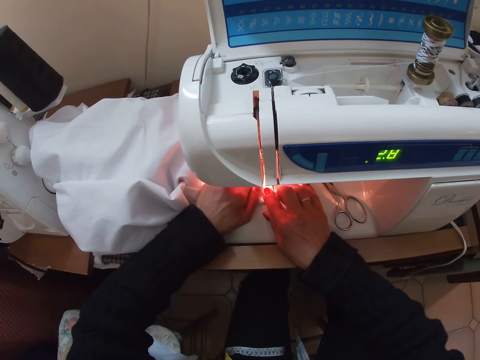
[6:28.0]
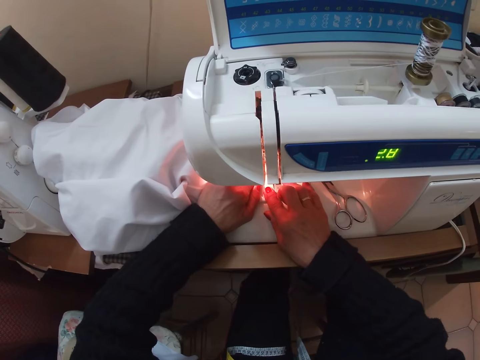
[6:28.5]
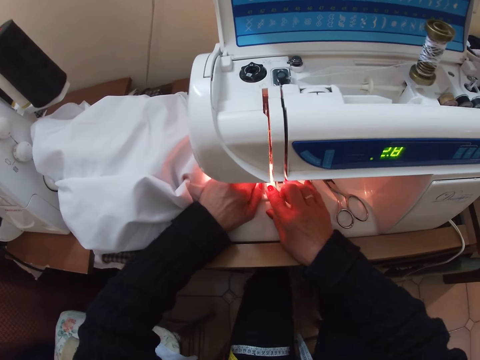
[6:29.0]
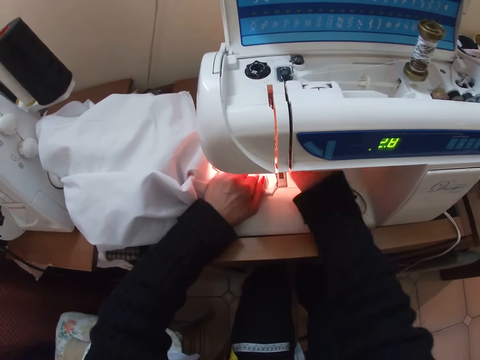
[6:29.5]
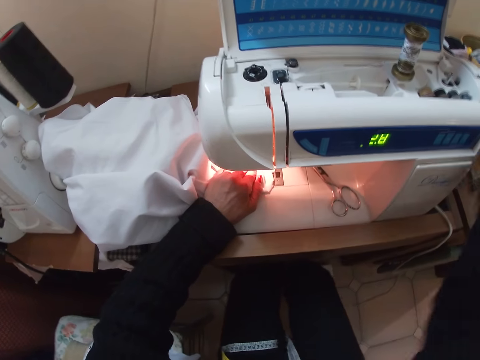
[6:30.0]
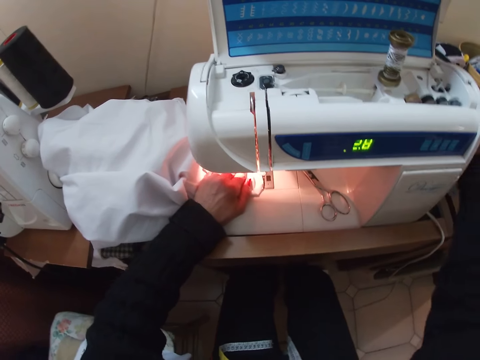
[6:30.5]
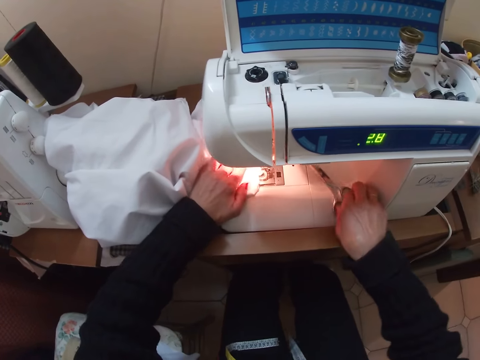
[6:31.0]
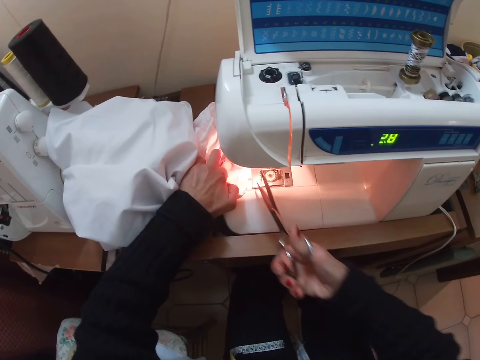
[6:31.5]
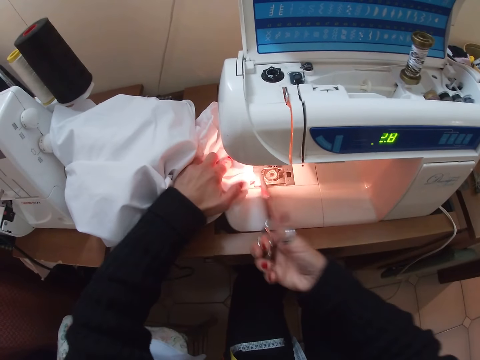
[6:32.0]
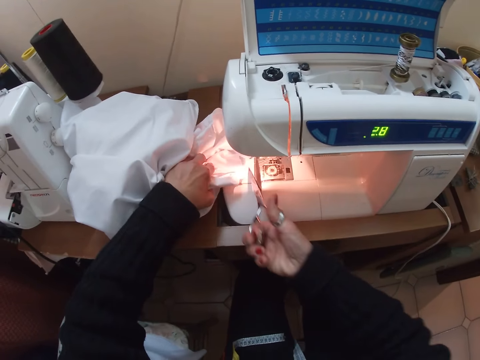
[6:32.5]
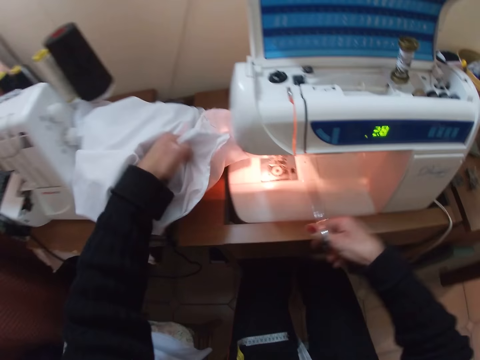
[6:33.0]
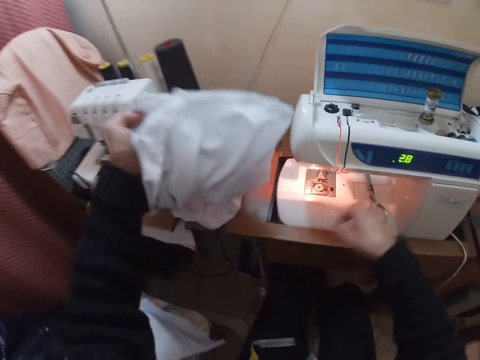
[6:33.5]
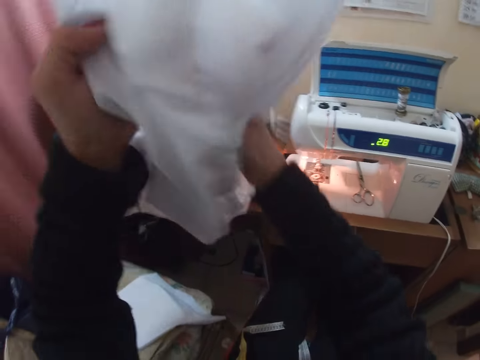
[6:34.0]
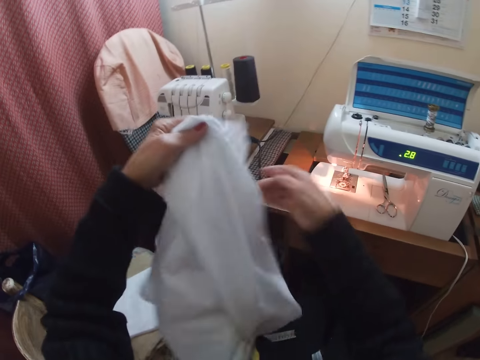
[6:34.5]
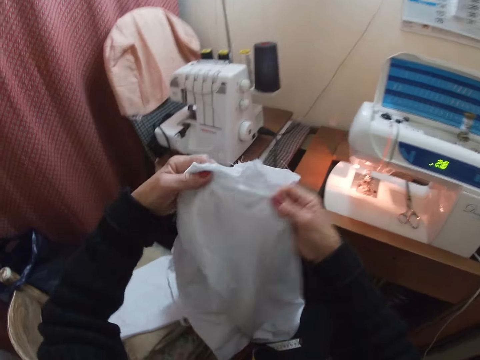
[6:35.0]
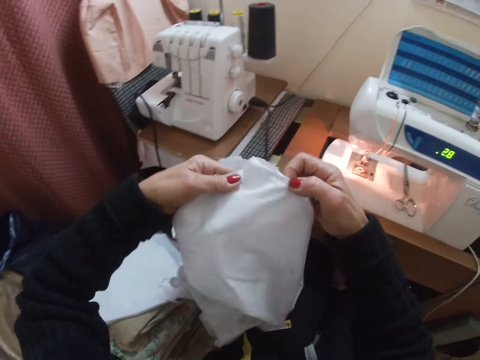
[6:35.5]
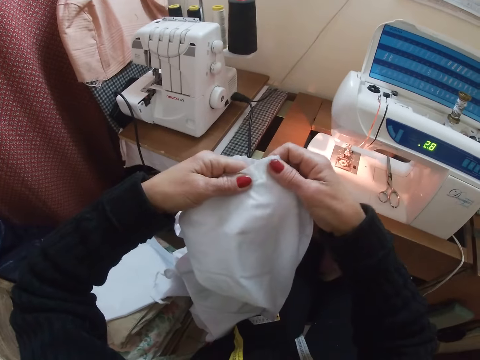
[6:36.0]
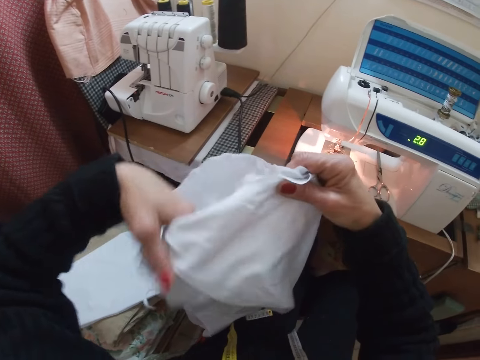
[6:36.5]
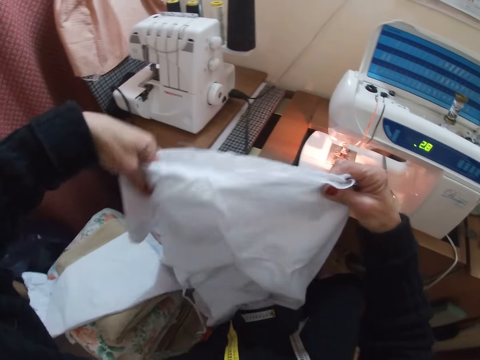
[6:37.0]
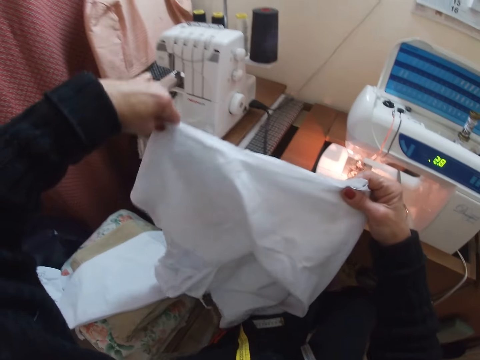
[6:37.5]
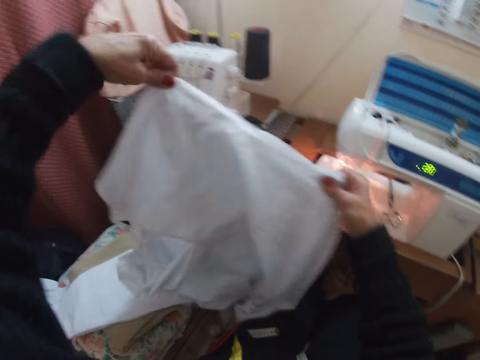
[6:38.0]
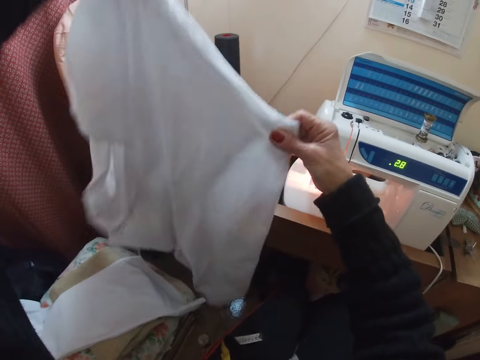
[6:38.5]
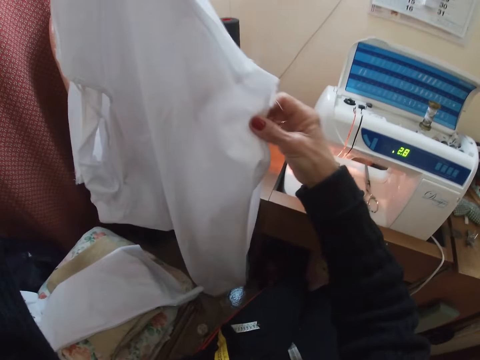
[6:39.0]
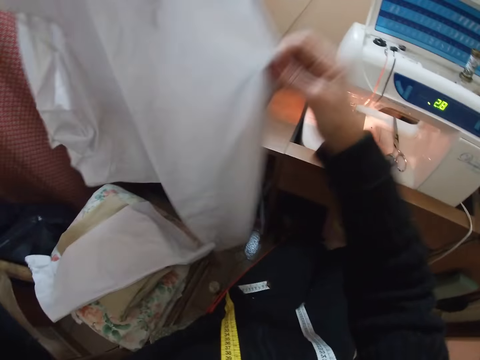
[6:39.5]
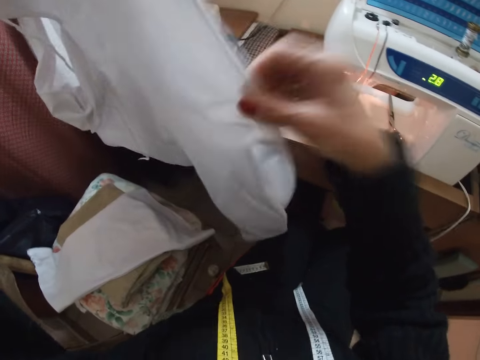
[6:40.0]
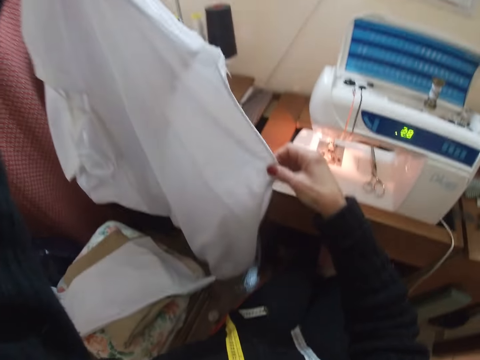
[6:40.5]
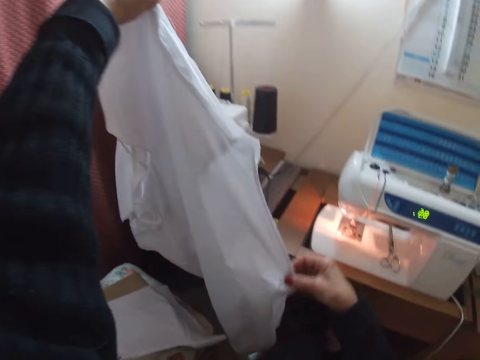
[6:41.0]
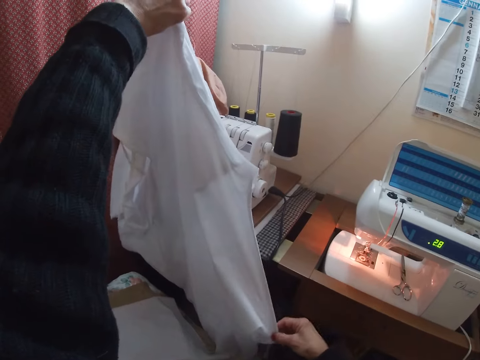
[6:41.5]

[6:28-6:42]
The camera wearer removes her right hand from the cloth. She places her right hand between the top and bottom part of the sewing machine. She removes her right hand from the sewing machine. She locks the sewing machine. She picks up scissors from the sewing machine. She cuts the thread off the cloth with the scissors. She raises the cloth with her left hand. She drops the scissors on the sewing machine. She holds the cloth with both hands. She removes the cloth from the sewing machine. She lowers the cloth with both hands. She removes her right hand from the cloth. She holds the cloth with her right hand. She adjusts the cloth with her hands. She raises the cloth with her hands. She shakes the cloth with her right hand. She adjusts the cloth.

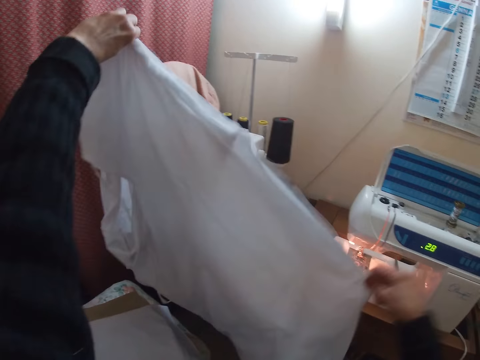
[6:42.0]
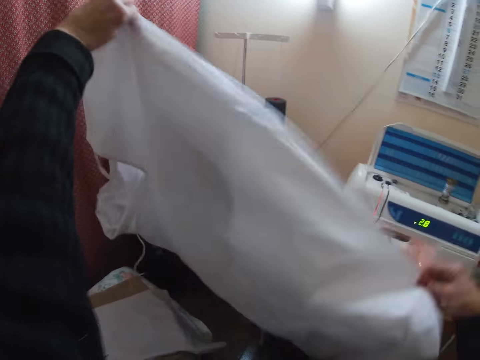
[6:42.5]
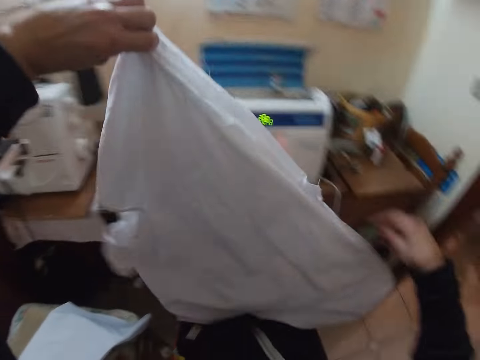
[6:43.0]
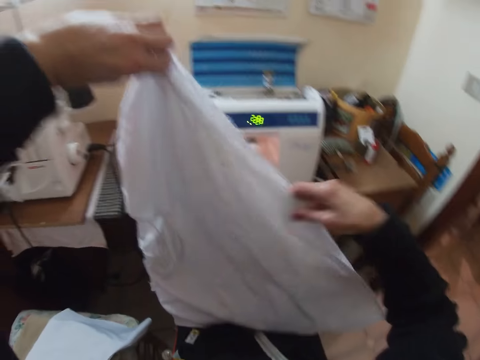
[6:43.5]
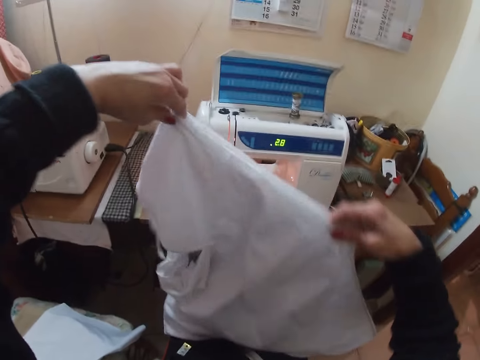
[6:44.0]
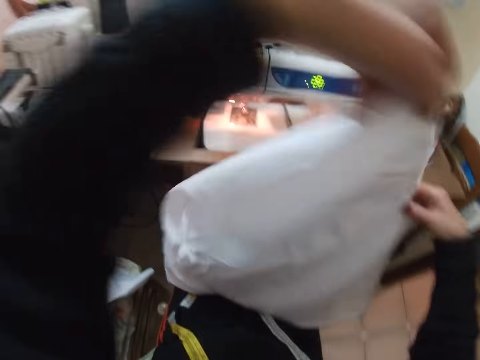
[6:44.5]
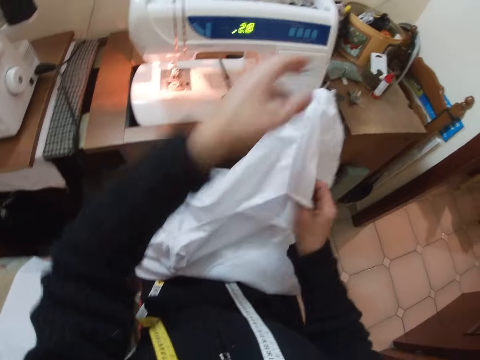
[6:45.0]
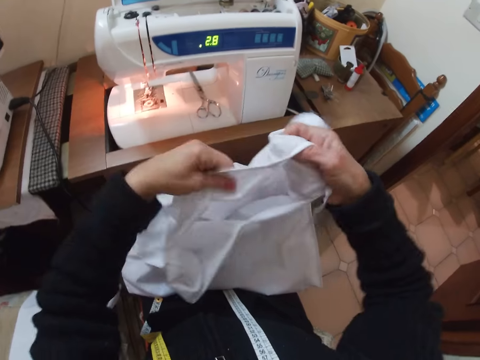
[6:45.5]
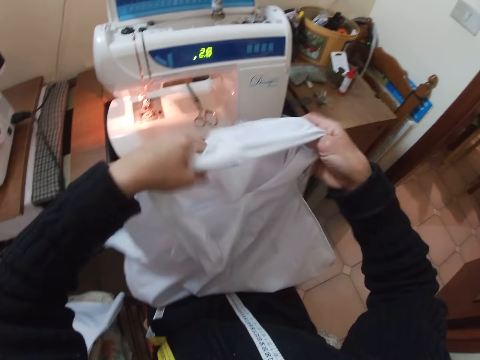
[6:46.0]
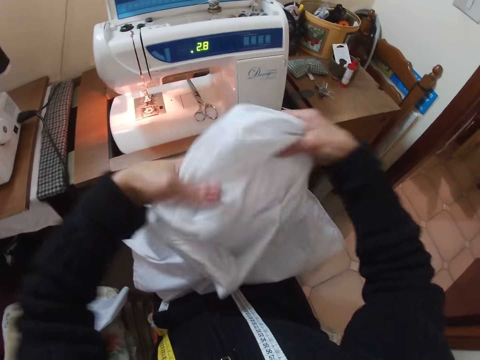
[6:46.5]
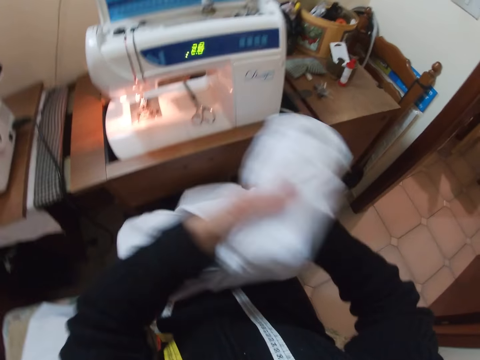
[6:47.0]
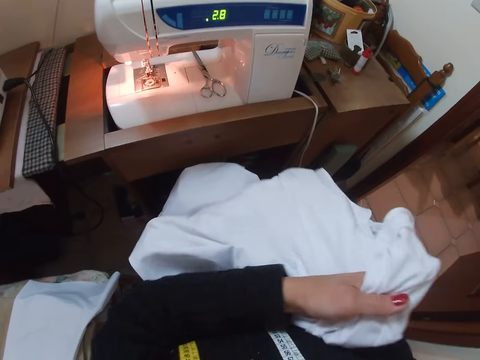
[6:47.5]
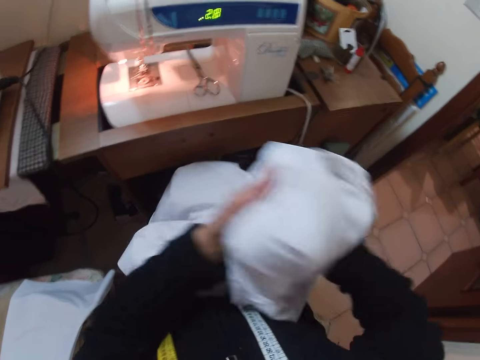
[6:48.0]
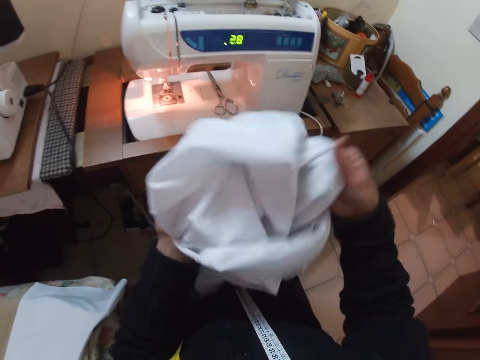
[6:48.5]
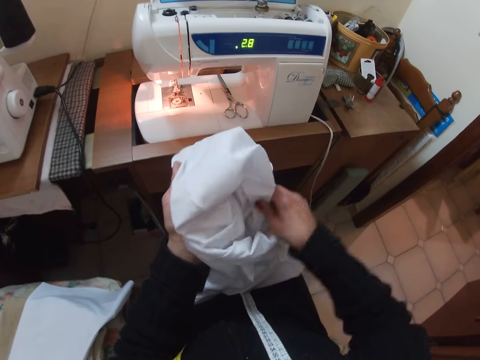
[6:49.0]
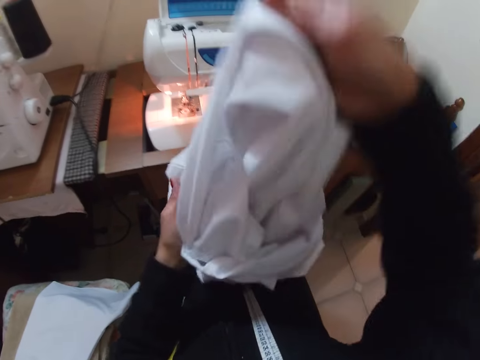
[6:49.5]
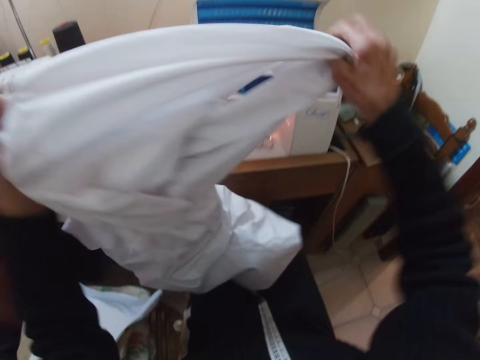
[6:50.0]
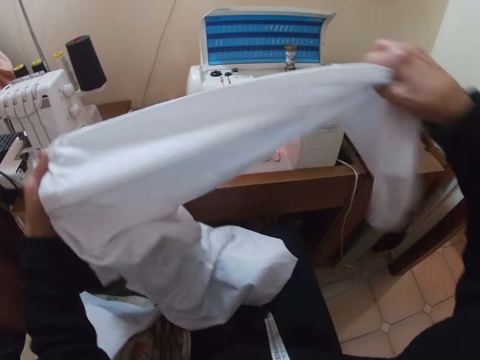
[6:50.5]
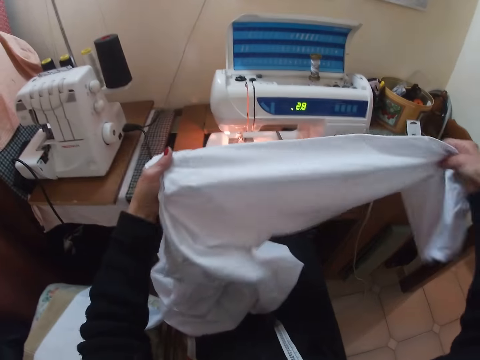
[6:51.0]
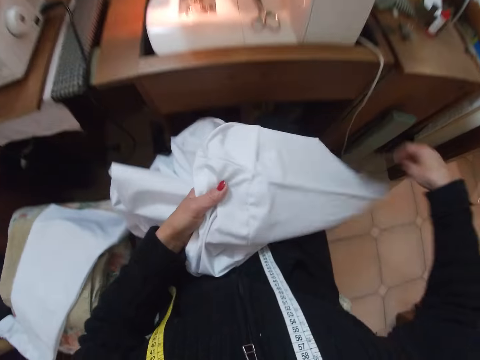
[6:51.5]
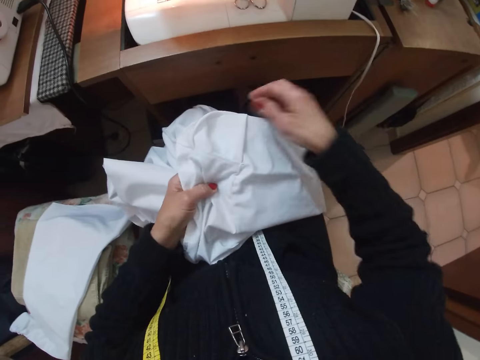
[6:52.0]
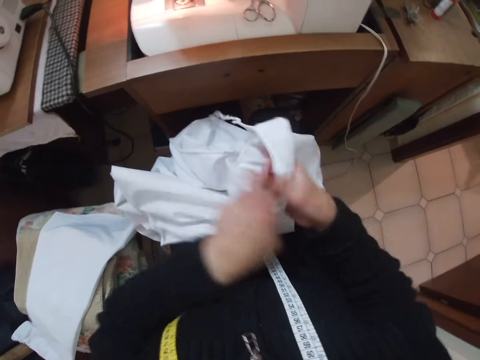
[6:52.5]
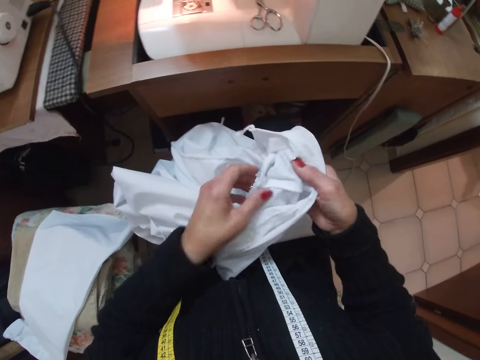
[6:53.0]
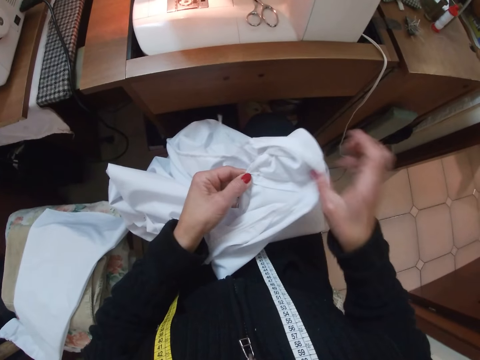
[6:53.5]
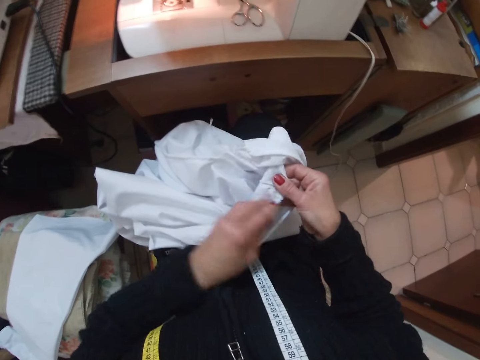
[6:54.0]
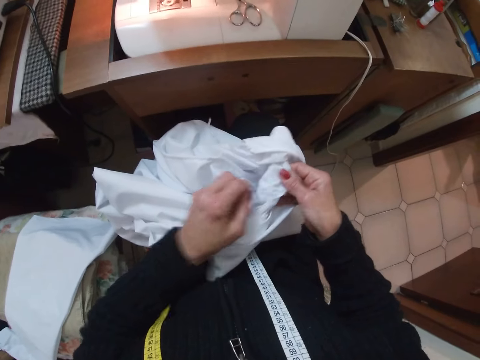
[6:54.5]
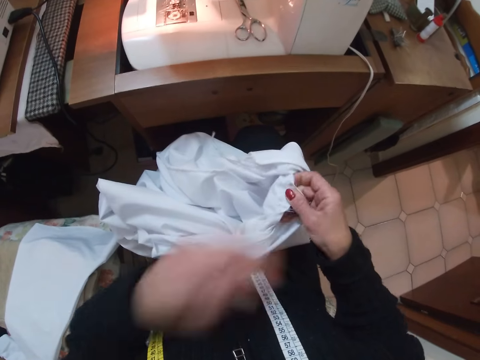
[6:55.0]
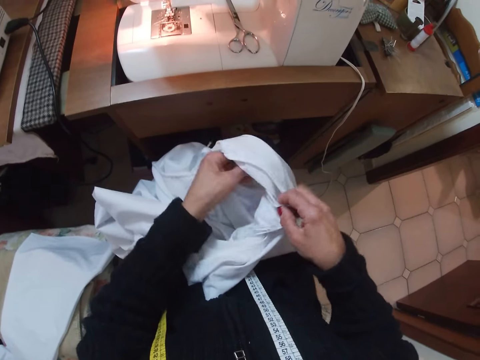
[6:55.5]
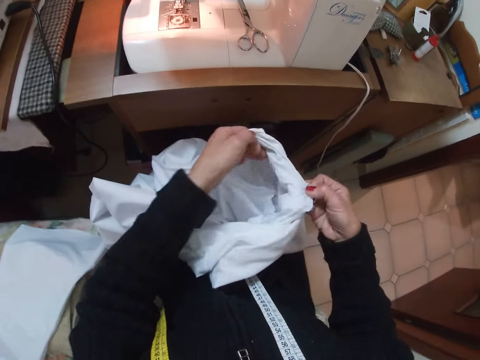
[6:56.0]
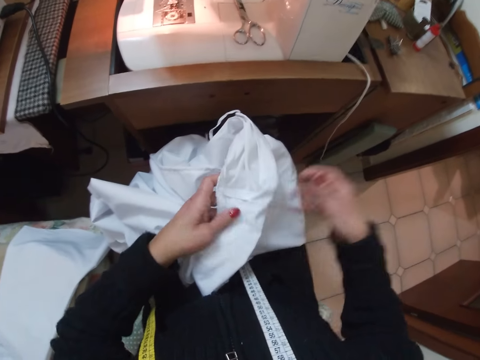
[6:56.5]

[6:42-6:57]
The camera wearer shakes the cloth with her right hand. She removes her right hand from the cloth. She holds the cloth with her right hand. She shakes the cloth with her hands. She removes her right hand from the cloth. She holds the cloth with her right hand. She removes her left hand from the cloth. She holds the cloth with her left hand. She adjusts the cloth with her hands. She turns the cloth. She removes her right hand from the cloth. She puts her right hand inside the cloth. She removes her right hand from the cloth. She holds the cloth with her right hand. She shakes the cloth with her right hand. She adjusts the cloth with her hands. She drops the cloth on her lap. She removes her hand from the cloth. She checks the cloth. She holds the cloth with her right hand. She removes her right hand from the cloth. She holds the cloth with her right hand. She removes her left hand from the cloth. She holds the cloth with her left hand. She removes her right hand from the cloth. She holds the cloth with her right hand. She removes her left hand from the cloth. She picks thread from the cloth with her left hand. She raises her left hand. She lowers her left hand. She touches the cloth with her left hand. She removes her left hand from the cloth. She holds the cloth with her left hand. She removes her right hand from the cloth.
